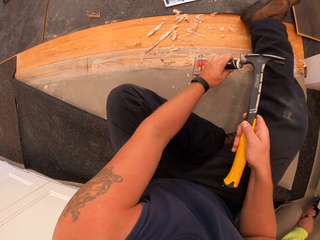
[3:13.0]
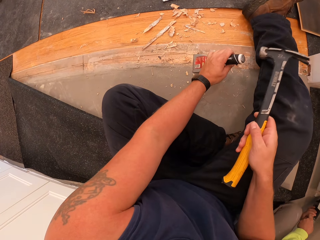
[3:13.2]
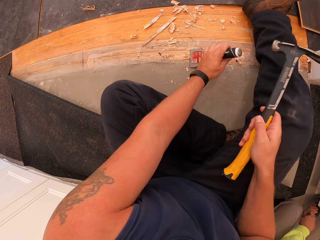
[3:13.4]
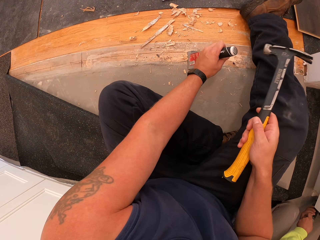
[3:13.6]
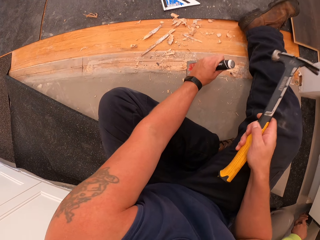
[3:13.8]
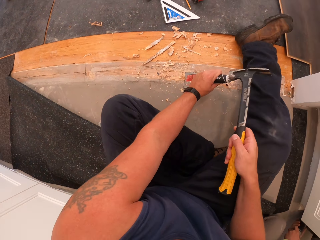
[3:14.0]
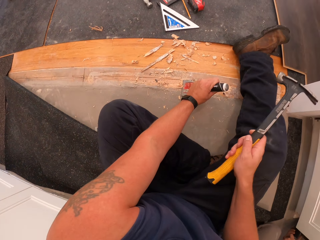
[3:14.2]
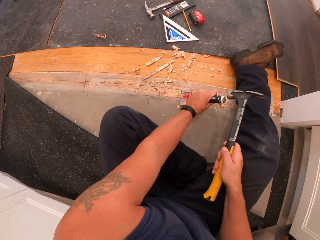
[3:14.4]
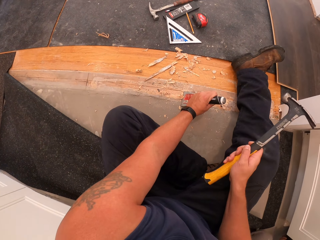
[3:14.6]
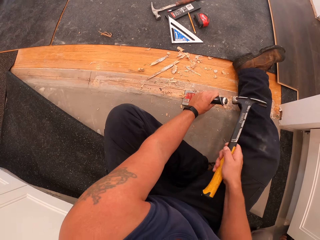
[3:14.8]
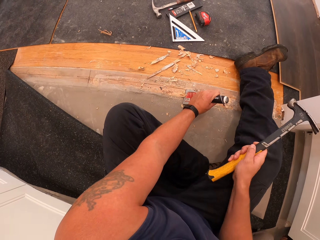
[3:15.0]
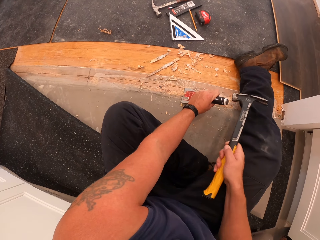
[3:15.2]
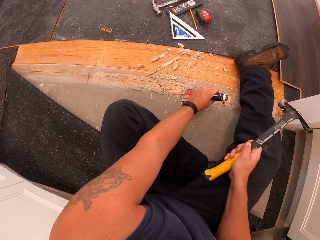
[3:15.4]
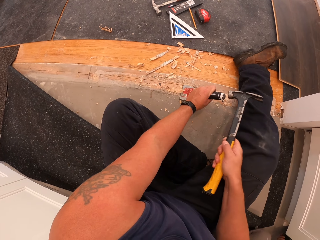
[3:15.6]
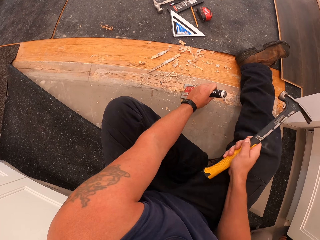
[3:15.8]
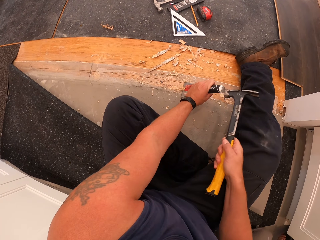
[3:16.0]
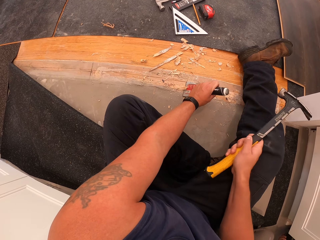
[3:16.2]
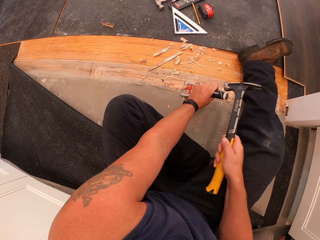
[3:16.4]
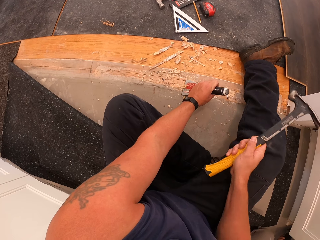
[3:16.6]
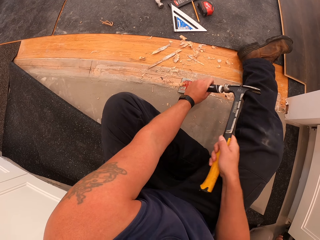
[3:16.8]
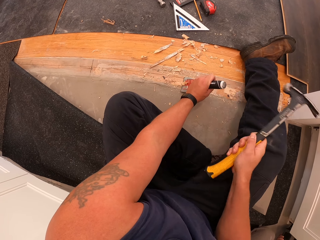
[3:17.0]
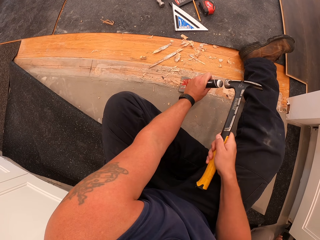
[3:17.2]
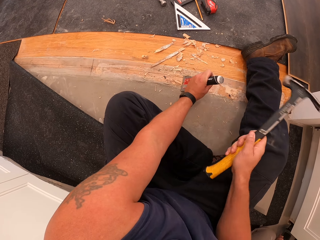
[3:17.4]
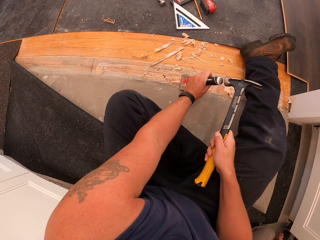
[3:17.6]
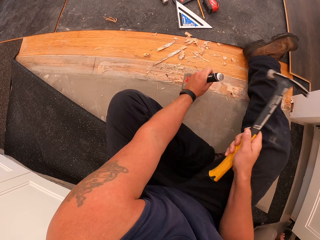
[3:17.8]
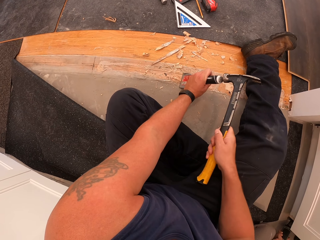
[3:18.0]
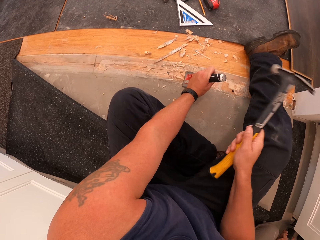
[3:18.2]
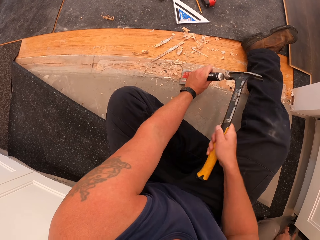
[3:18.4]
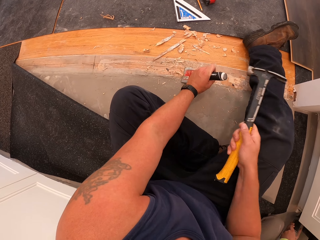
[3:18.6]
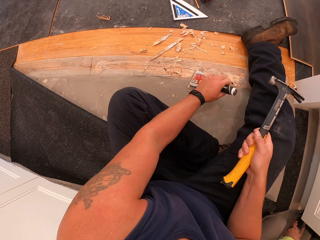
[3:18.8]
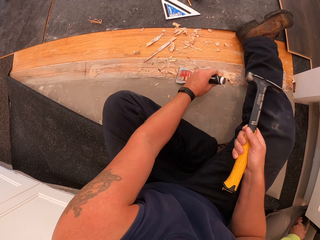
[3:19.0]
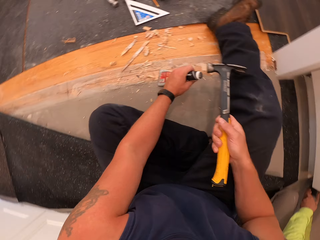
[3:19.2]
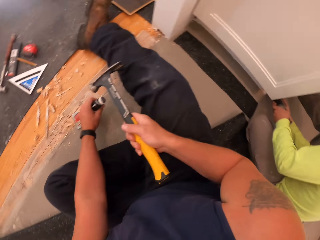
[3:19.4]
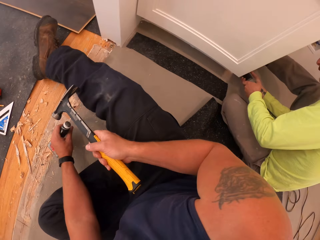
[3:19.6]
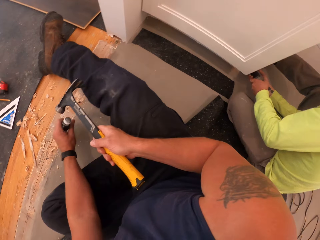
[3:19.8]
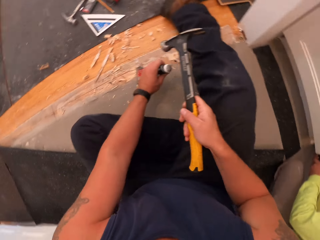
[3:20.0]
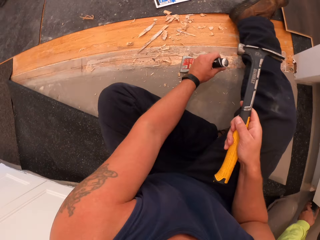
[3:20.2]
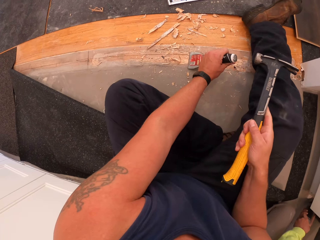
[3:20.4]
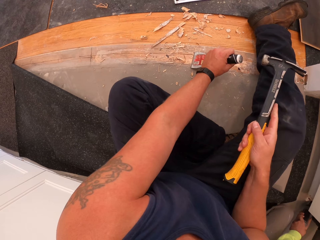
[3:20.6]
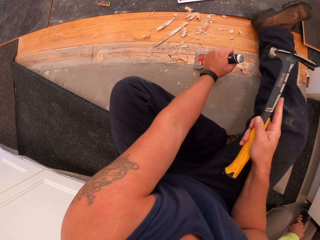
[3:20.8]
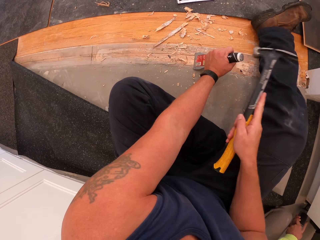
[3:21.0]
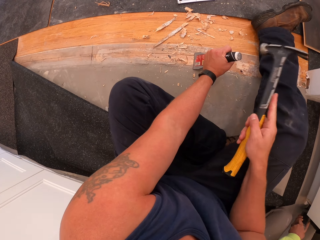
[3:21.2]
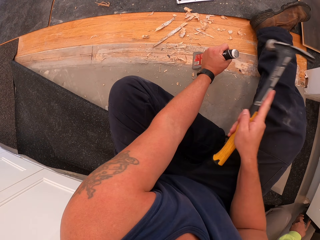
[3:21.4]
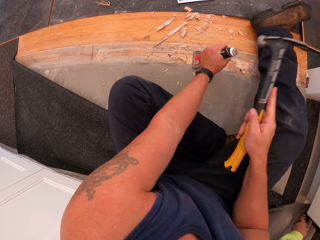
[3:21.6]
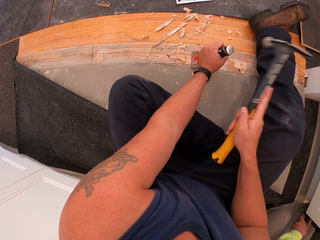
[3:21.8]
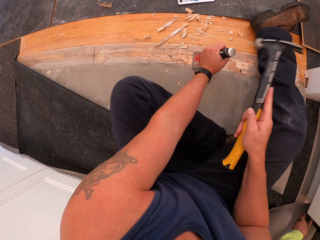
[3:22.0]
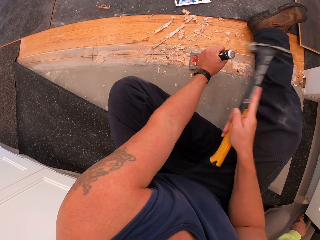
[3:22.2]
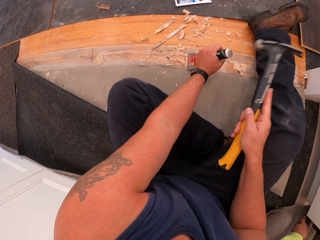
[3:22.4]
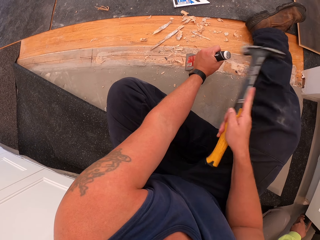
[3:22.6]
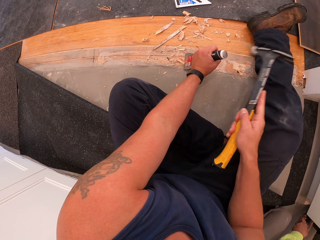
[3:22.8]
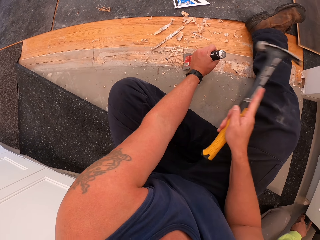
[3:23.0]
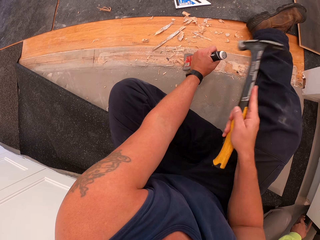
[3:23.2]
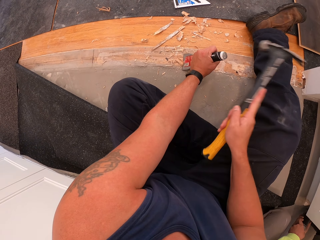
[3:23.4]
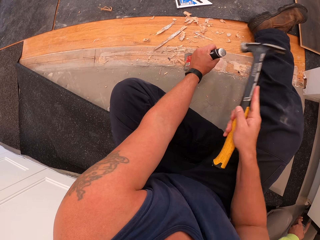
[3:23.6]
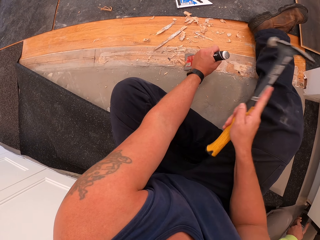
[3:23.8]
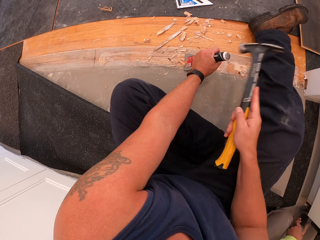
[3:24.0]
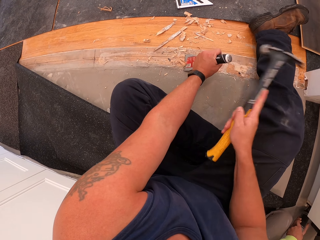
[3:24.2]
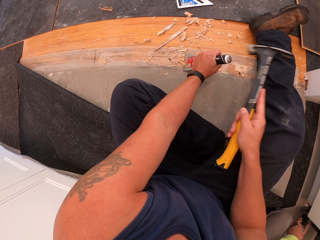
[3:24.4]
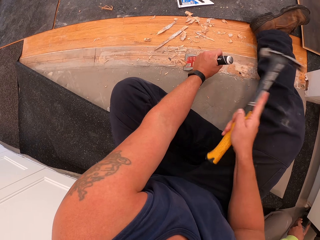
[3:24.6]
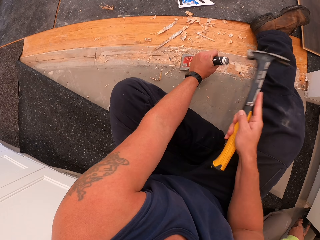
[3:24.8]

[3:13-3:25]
The camera wearer scrapes off wood on the floor board with the hammer and scraper in his hands. He puts the putty knife on the wooden floor. He hits the putty knife with the hammer. He moves the putty knife. He looks at a man in the room. He hits the putty knife with the hammer.

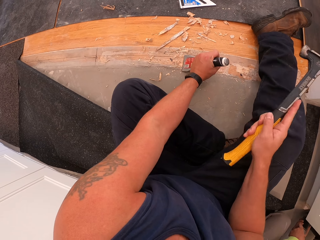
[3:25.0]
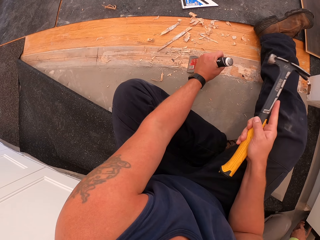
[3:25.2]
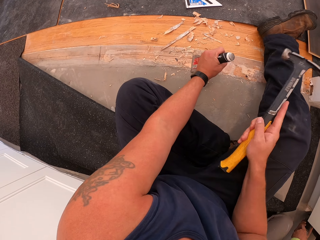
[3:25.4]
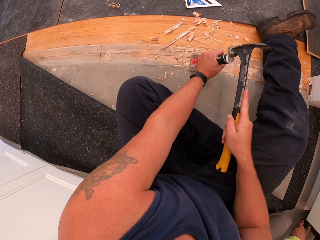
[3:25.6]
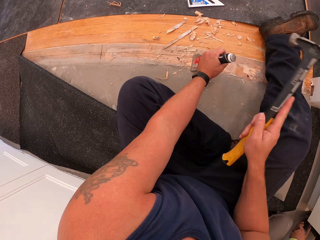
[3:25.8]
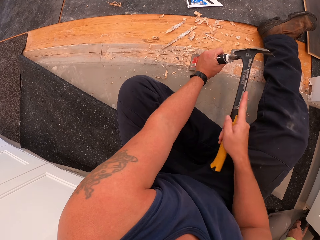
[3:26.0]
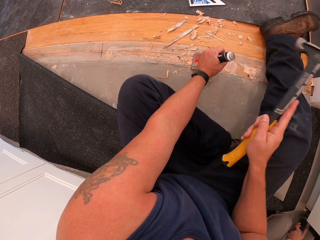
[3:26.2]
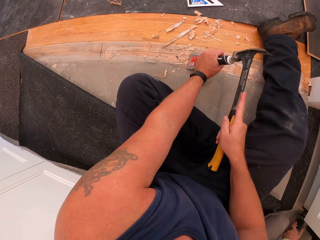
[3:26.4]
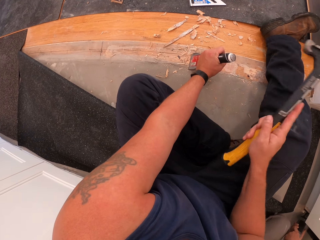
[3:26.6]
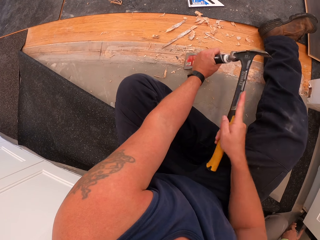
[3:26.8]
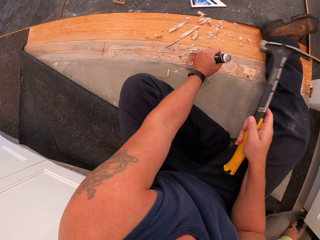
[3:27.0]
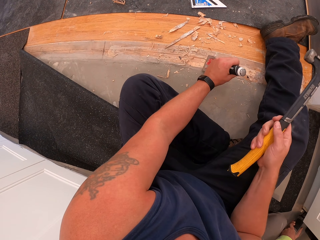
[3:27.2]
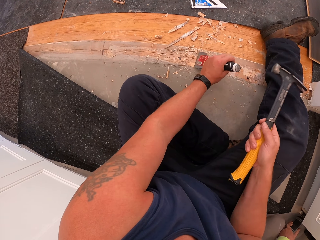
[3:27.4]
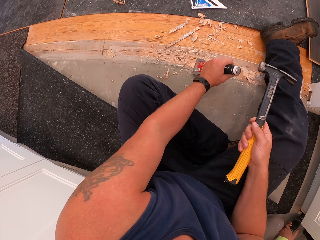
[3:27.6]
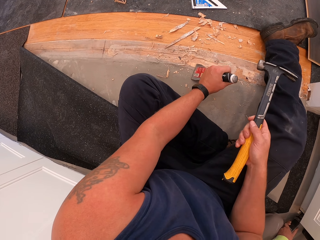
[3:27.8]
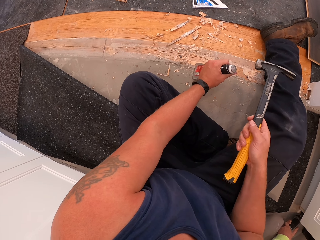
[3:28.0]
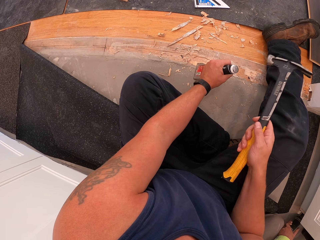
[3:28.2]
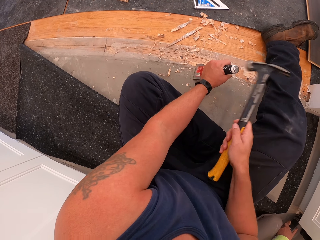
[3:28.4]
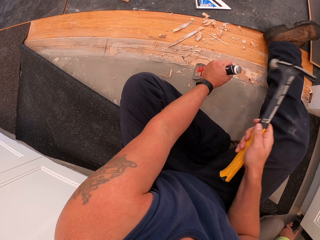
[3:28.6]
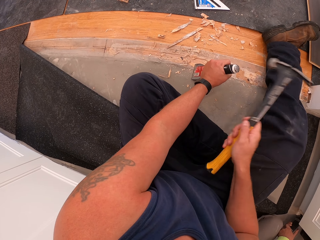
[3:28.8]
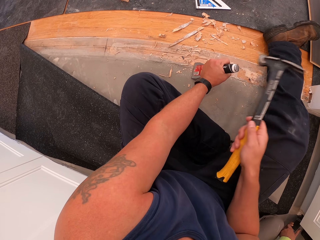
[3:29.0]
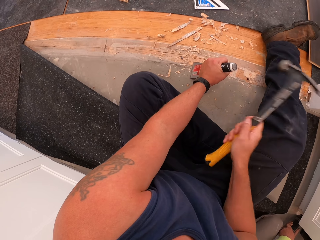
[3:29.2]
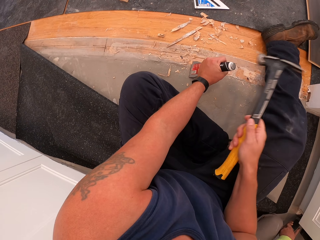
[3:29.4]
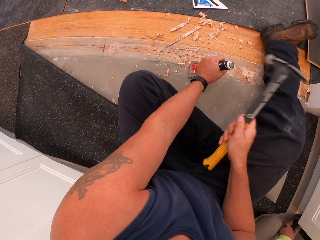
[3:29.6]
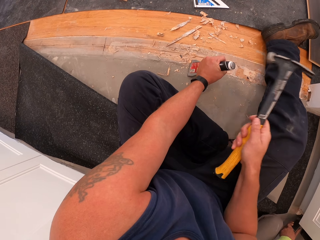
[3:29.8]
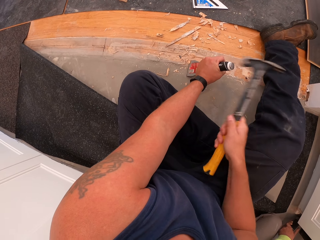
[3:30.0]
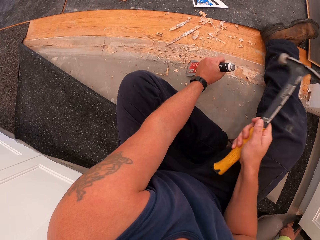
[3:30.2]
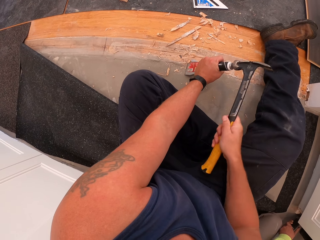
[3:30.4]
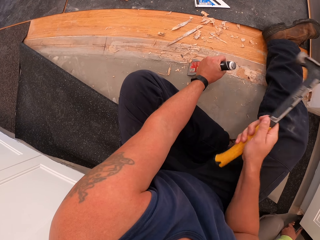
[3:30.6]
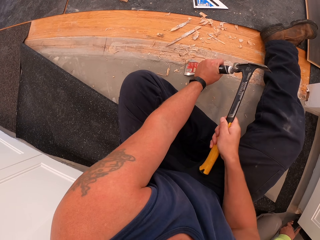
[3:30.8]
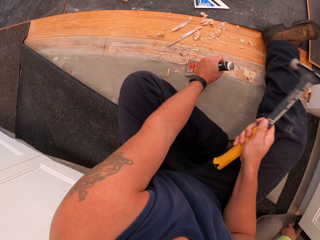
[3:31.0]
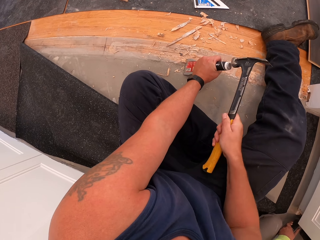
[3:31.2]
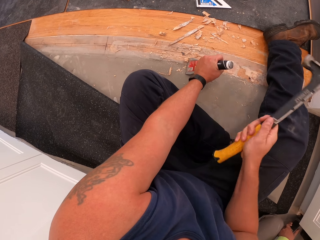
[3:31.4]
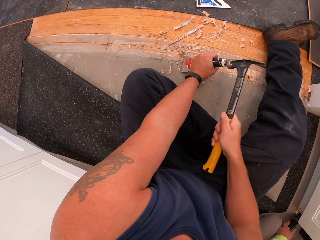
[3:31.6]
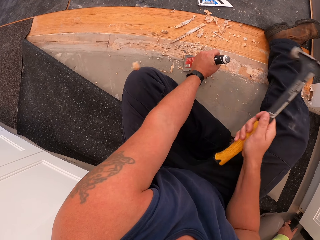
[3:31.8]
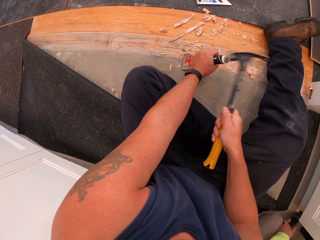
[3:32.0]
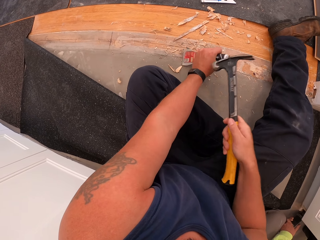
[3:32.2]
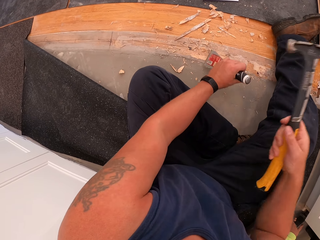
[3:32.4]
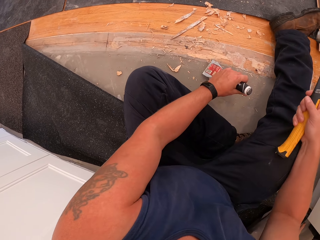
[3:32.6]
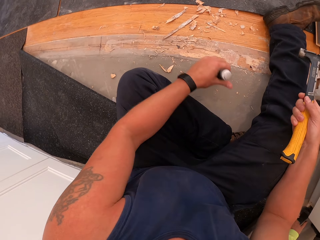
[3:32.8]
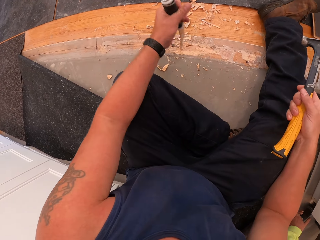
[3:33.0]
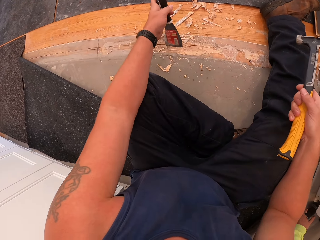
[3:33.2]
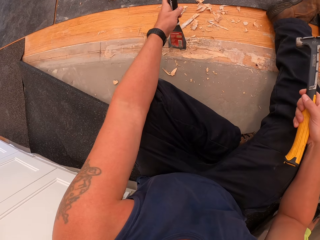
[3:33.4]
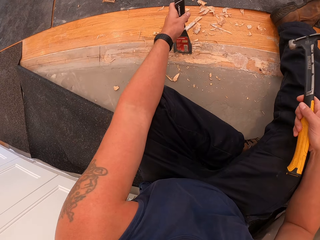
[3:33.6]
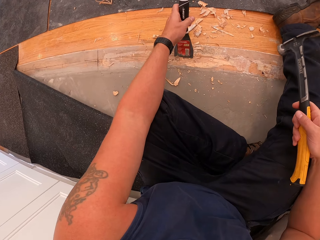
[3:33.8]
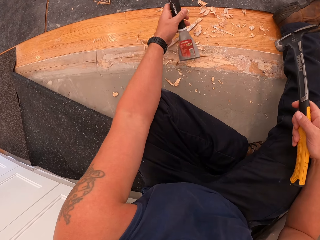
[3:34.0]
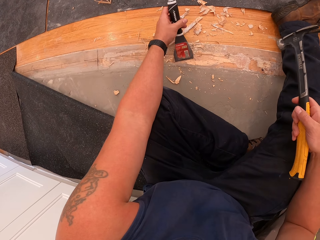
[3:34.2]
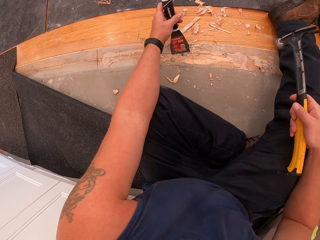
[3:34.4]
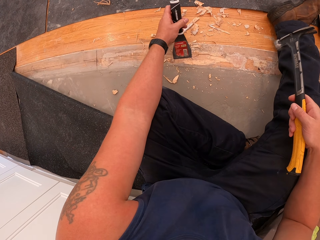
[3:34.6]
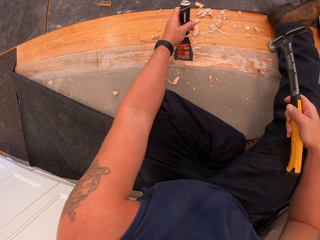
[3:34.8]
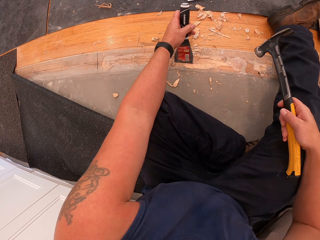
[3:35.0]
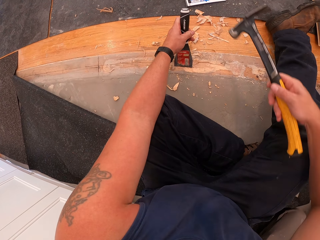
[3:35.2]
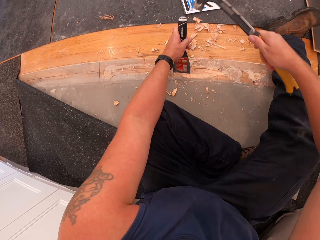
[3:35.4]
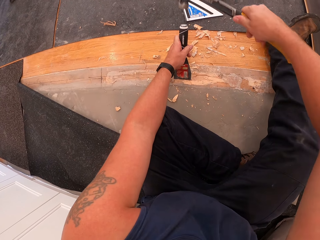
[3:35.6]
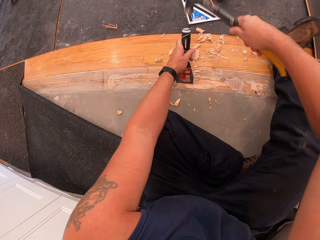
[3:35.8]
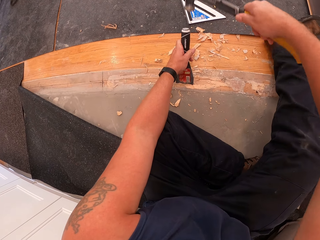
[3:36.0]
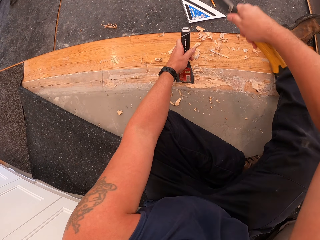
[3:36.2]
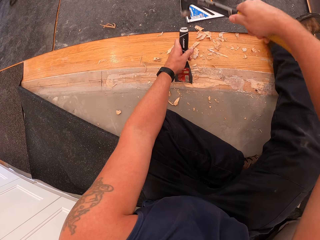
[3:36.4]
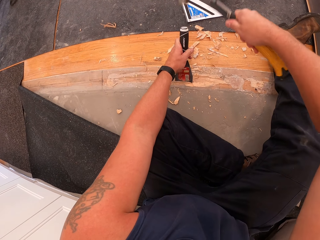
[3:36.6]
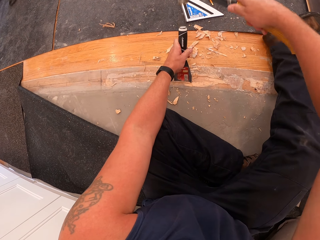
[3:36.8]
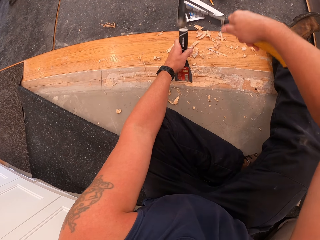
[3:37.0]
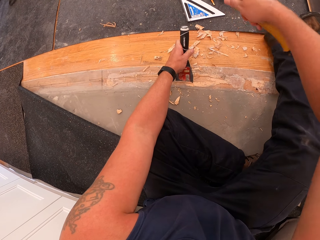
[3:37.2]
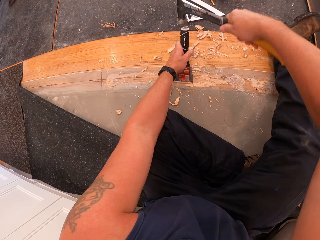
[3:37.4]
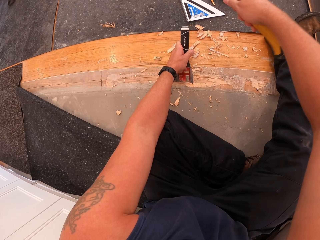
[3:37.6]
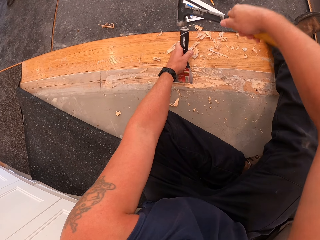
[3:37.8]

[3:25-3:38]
The camera wearer moves the putty knife. They hit the putty knife with the hammer. They move the putty knife. They put the putty knife on the wooden floor. They hit the putty knife with the hammer.
